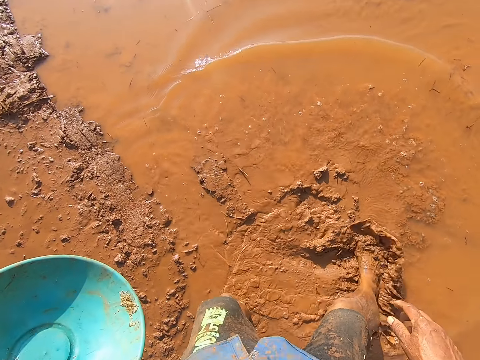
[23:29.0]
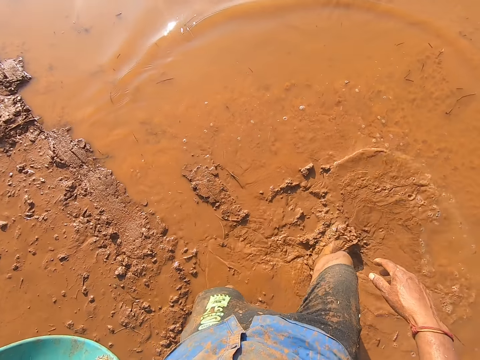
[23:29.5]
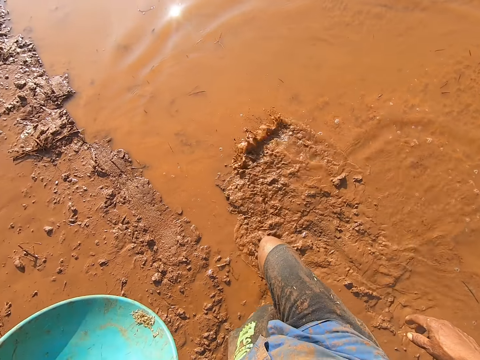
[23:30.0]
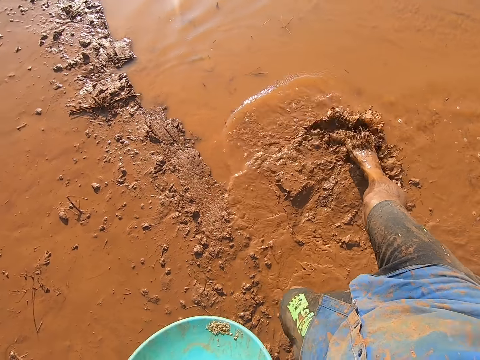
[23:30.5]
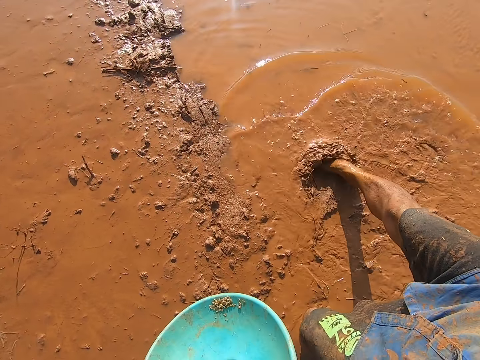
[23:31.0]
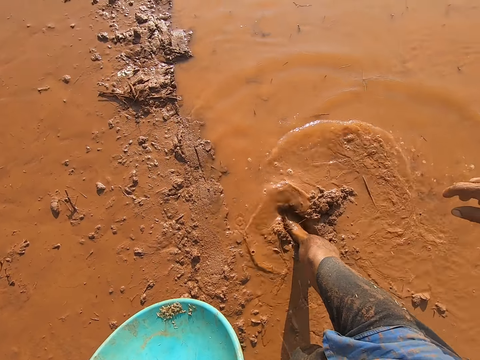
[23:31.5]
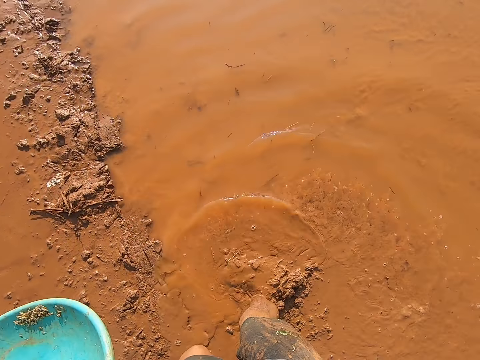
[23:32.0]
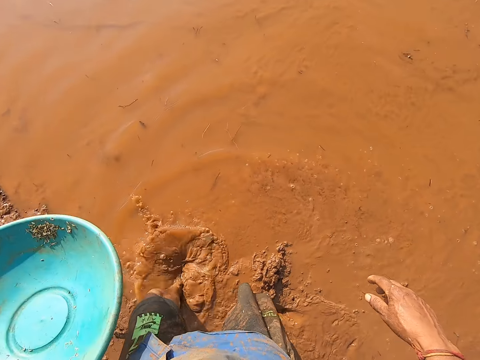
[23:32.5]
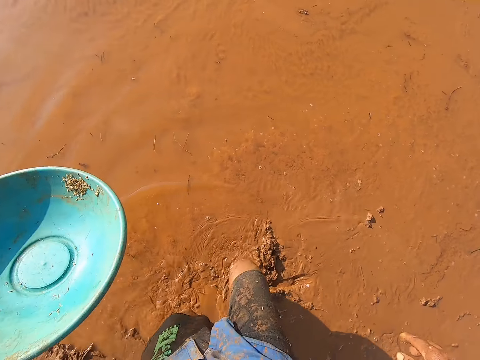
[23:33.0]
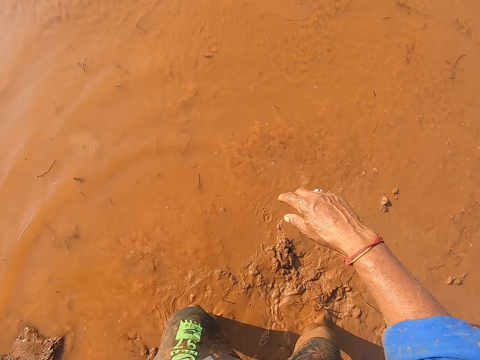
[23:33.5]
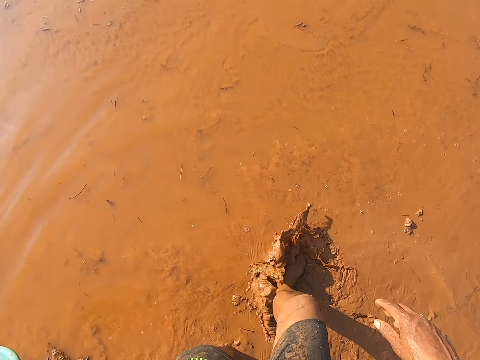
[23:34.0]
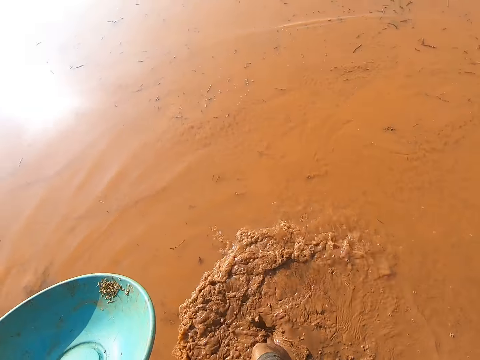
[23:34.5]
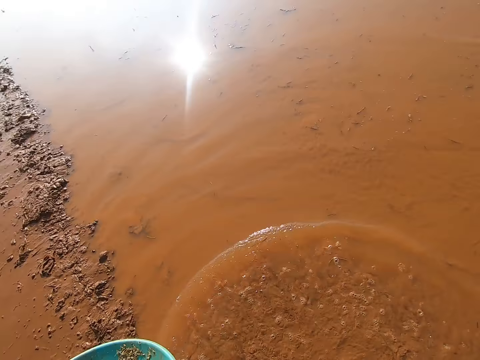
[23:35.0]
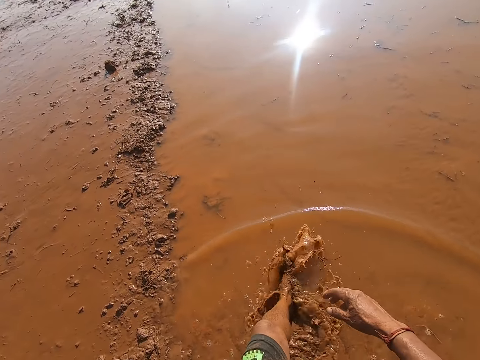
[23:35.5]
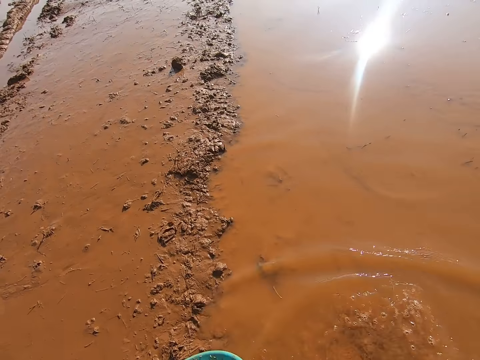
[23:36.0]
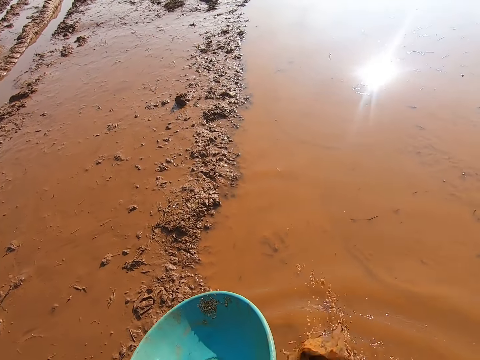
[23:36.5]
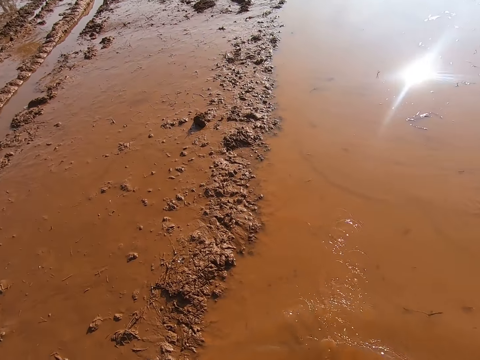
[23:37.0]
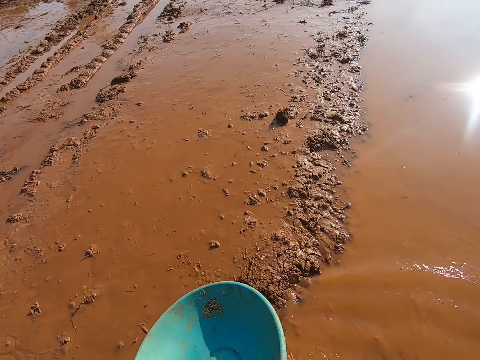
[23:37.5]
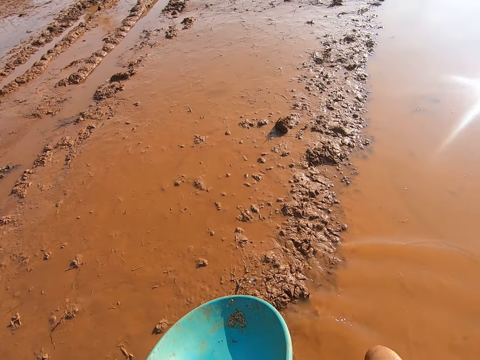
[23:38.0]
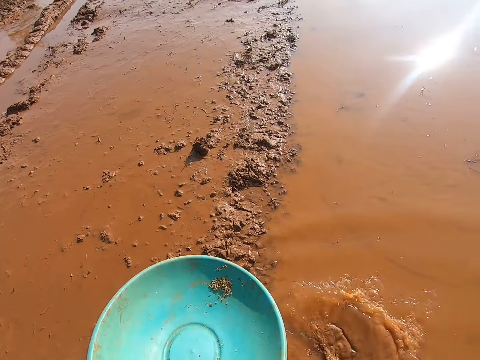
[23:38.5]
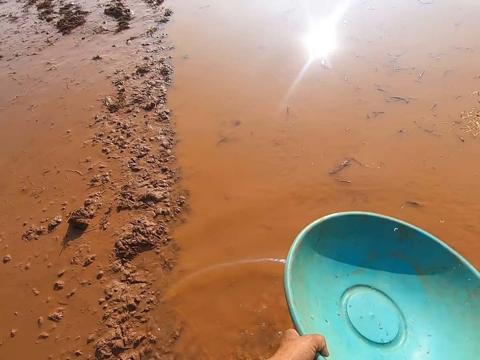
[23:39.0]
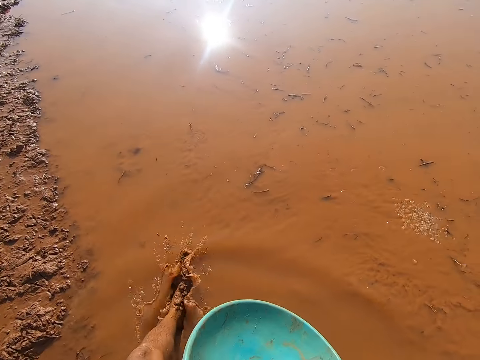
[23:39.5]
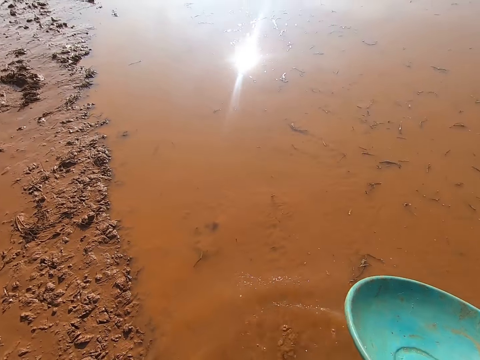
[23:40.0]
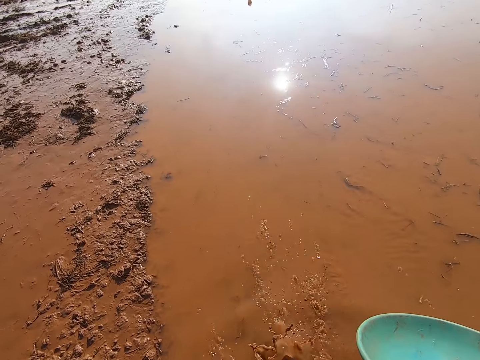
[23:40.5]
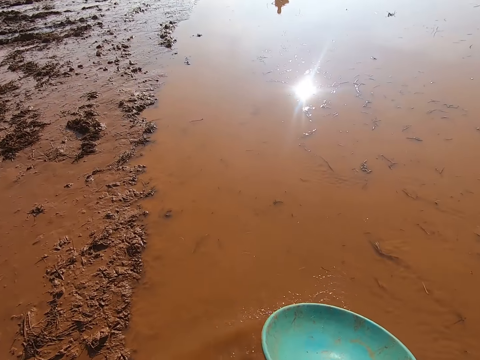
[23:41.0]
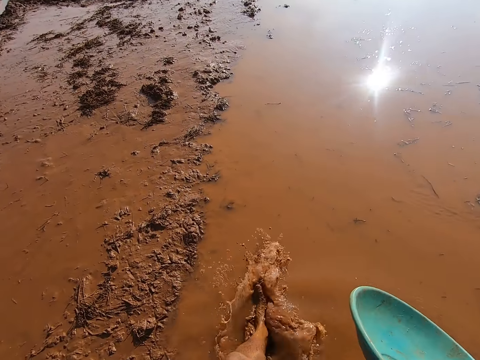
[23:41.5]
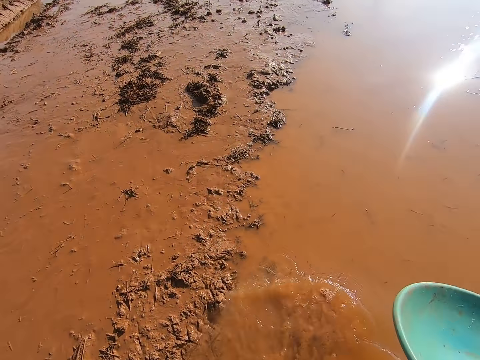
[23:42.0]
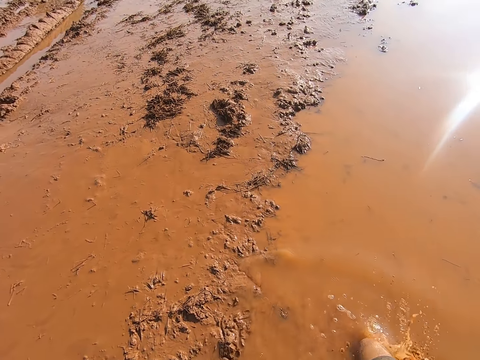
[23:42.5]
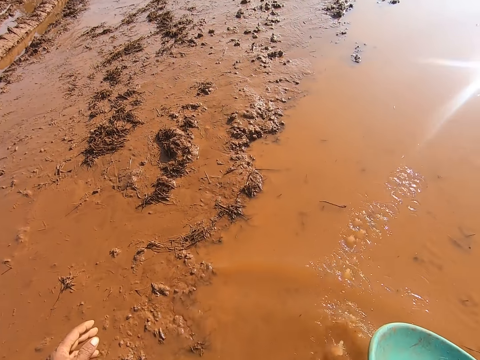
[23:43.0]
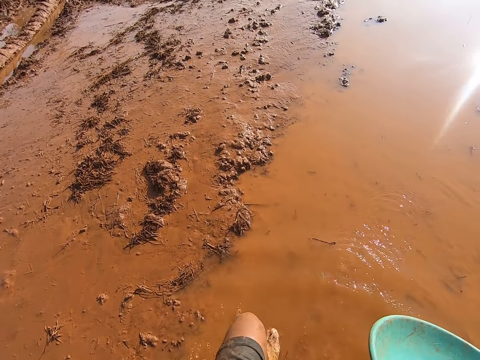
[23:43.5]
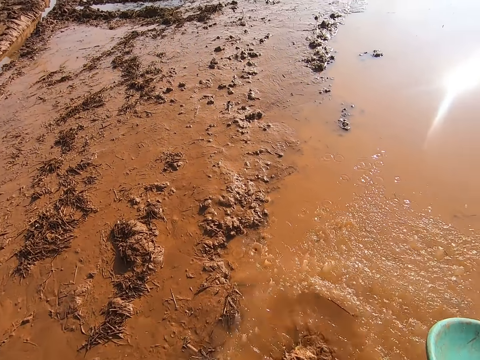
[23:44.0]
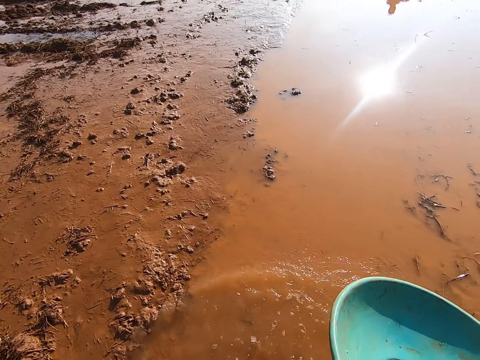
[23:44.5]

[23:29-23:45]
The camera wearer spreads the seeds with the leg. He throws fish feed with the bowl in both hands into the pond. He holds the bowl with his right hand.

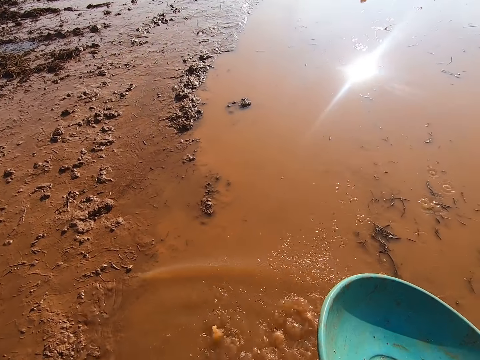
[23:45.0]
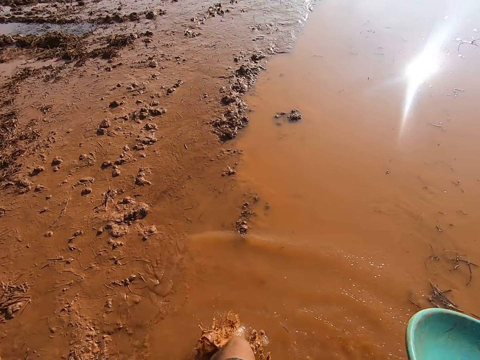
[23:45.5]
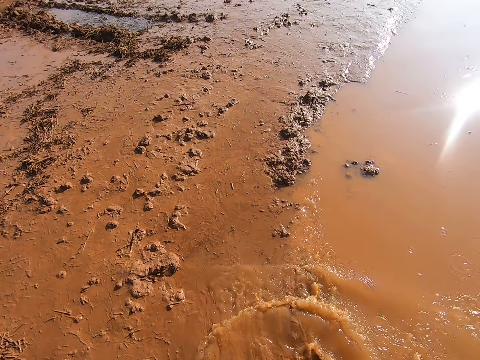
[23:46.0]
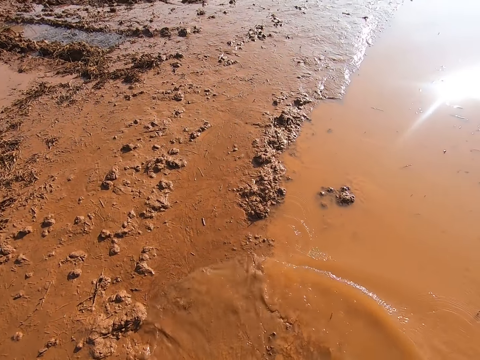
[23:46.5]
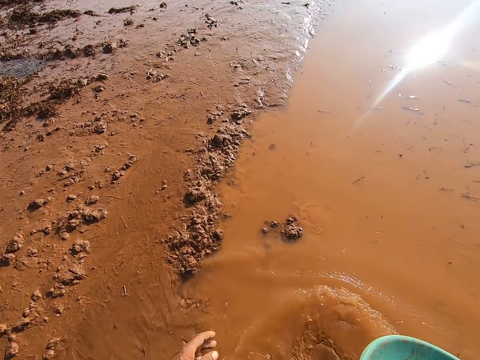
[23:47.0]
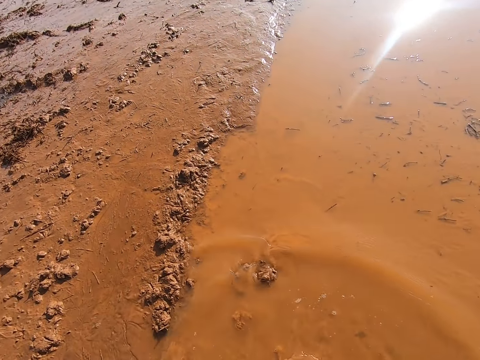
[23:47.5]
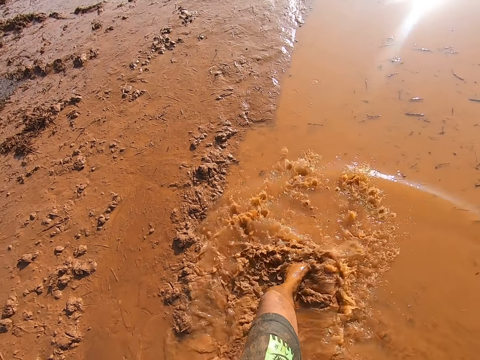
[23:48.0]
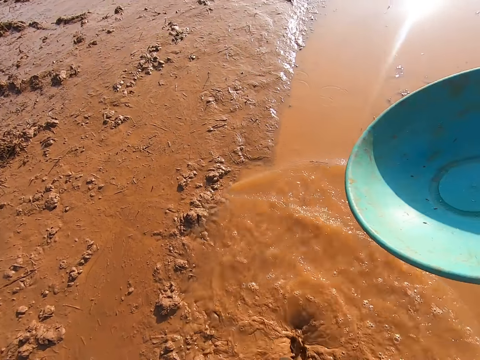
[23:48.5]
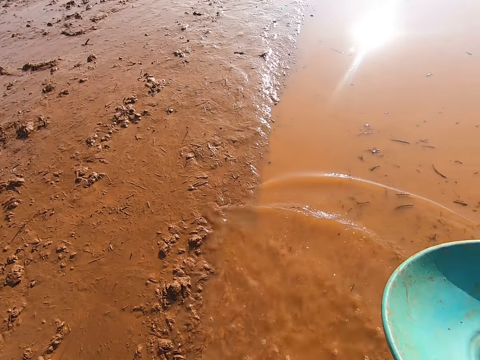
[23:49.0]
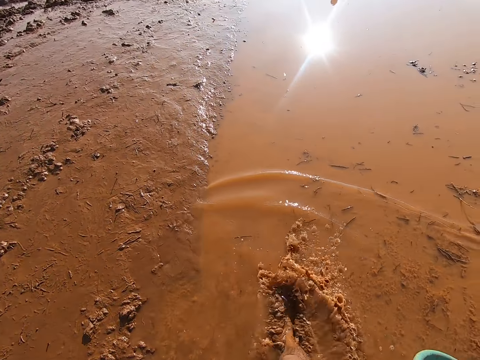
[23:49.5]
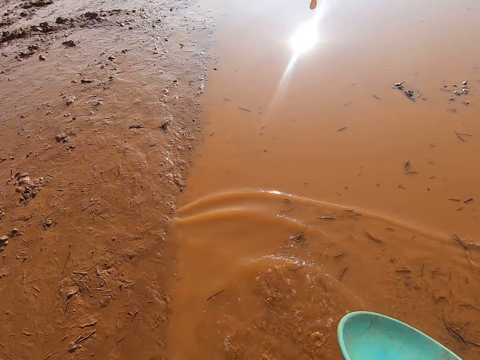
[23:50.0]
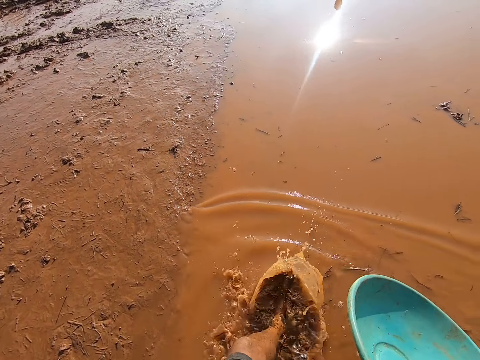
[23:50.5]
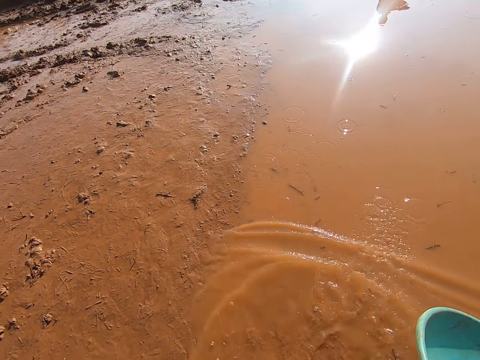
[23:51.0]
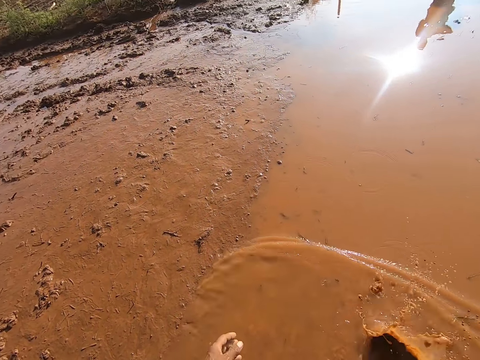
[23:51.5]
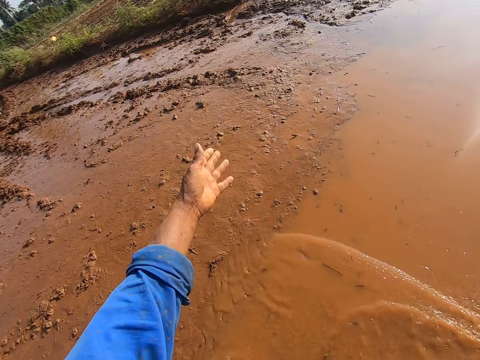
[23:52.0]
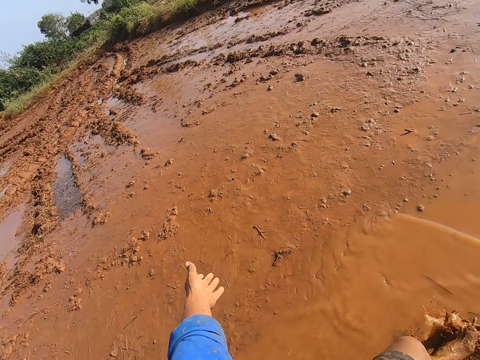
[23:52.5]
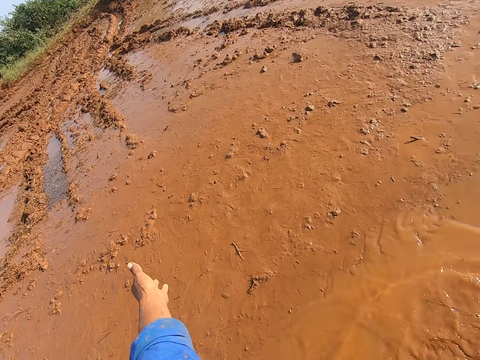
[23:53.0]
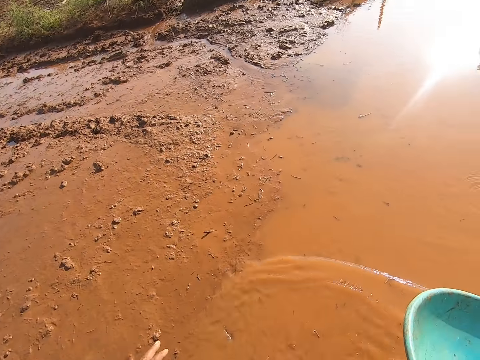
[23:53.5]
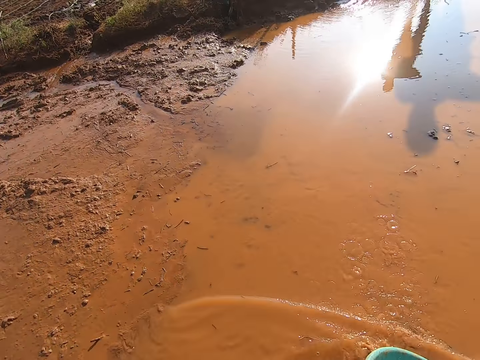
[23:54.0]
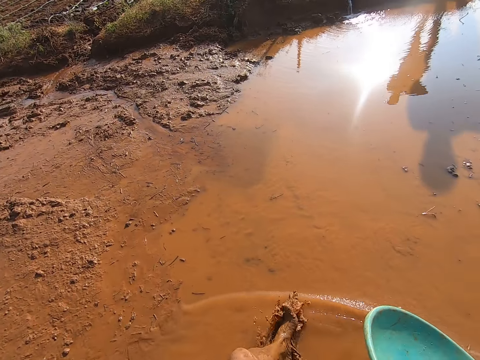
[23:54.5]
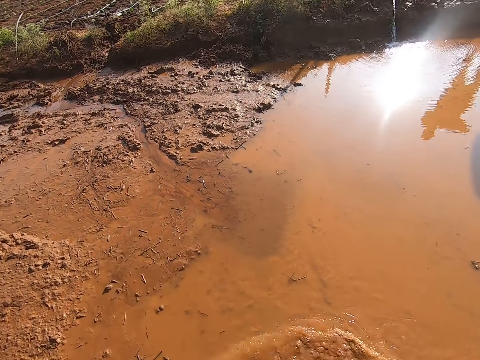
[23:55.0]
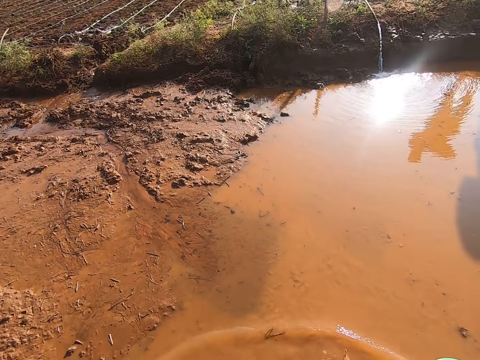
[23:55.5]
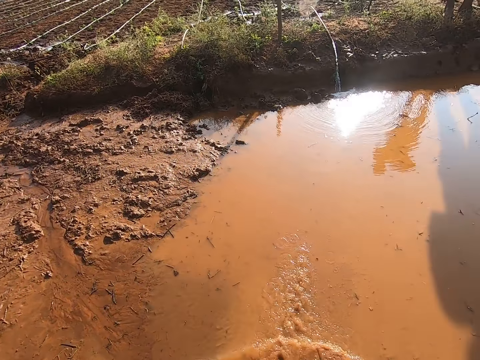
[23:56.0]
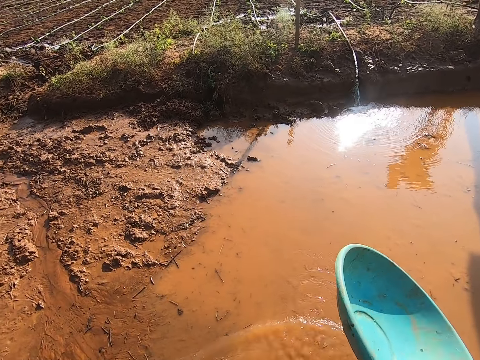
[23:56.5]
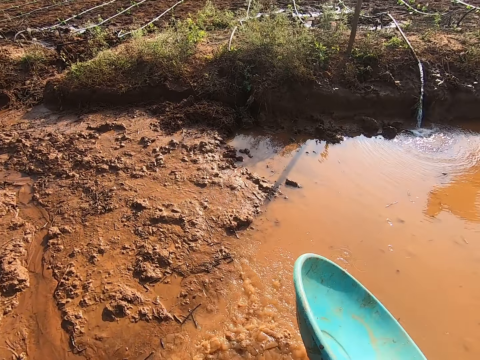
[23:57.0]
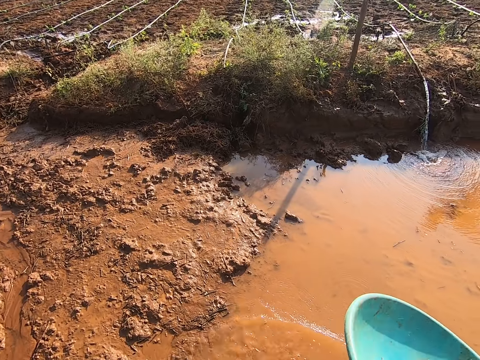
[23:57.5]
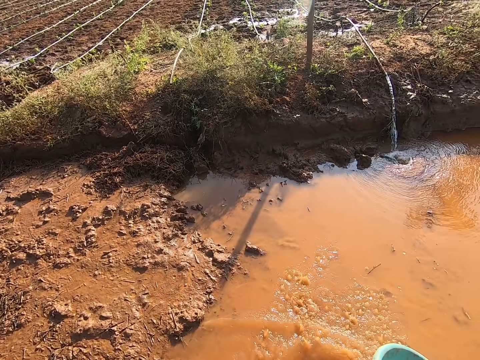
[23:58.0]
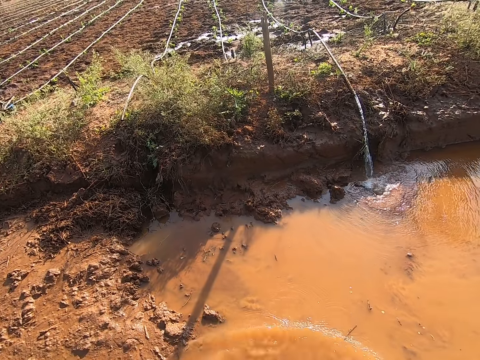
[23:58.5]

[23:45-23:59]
The camera wearer moves in water.
